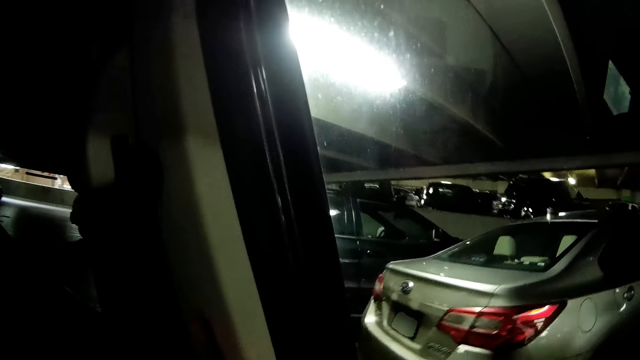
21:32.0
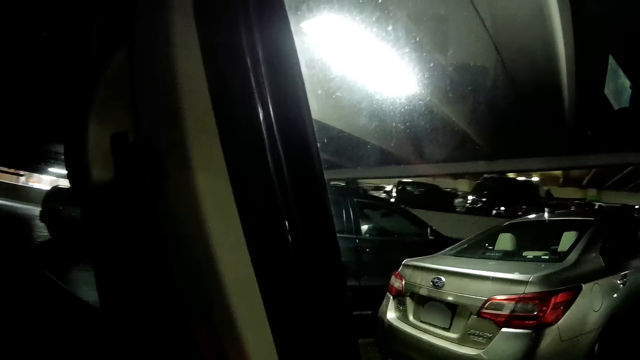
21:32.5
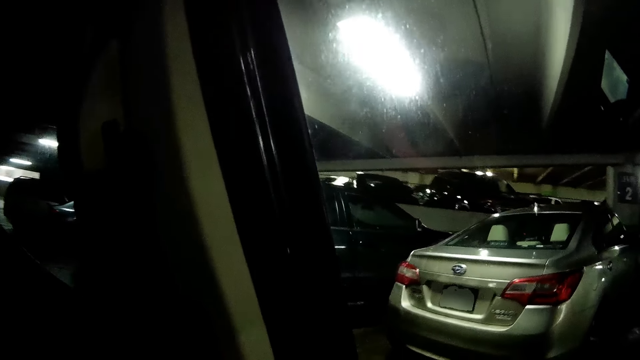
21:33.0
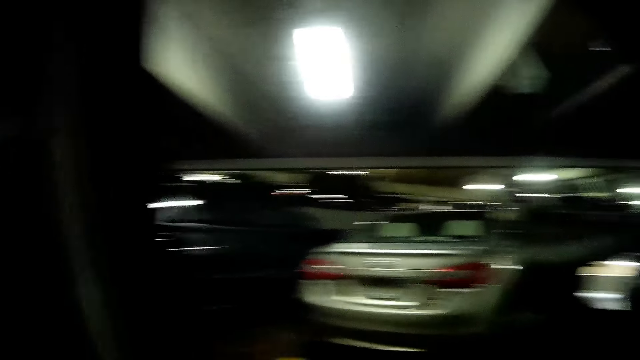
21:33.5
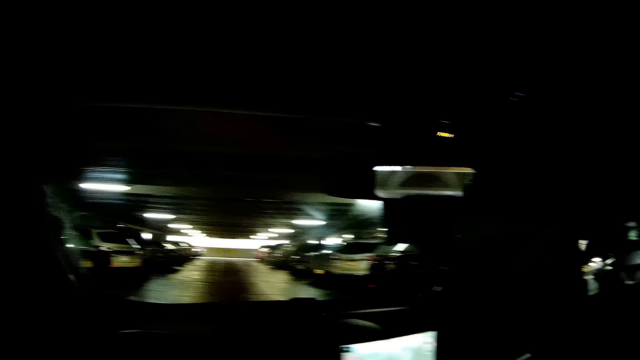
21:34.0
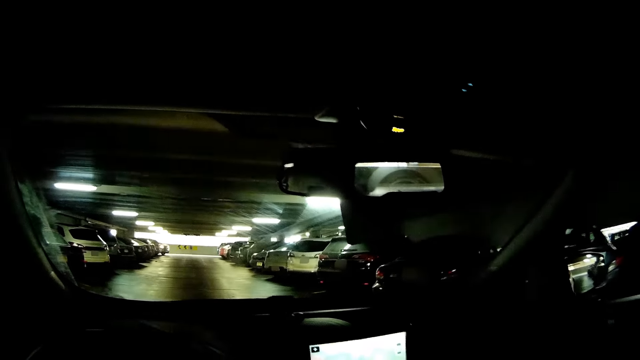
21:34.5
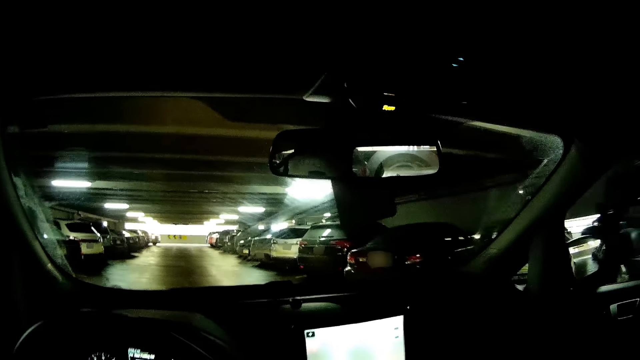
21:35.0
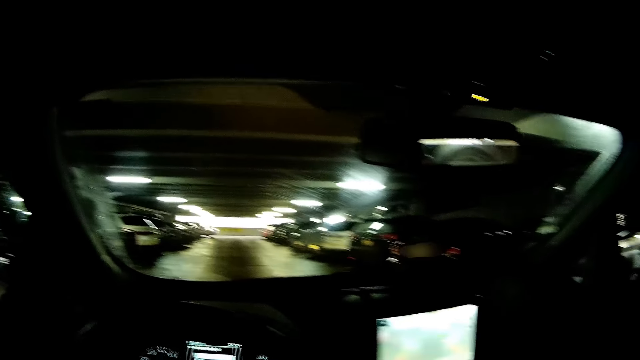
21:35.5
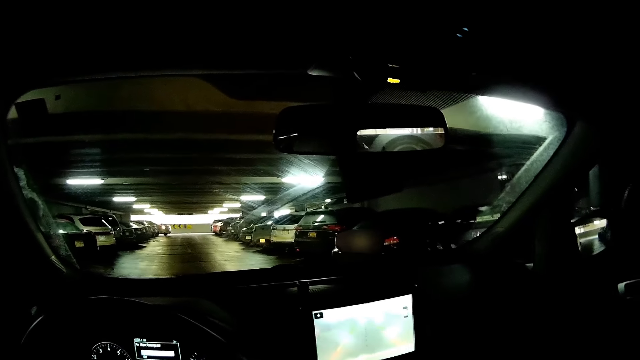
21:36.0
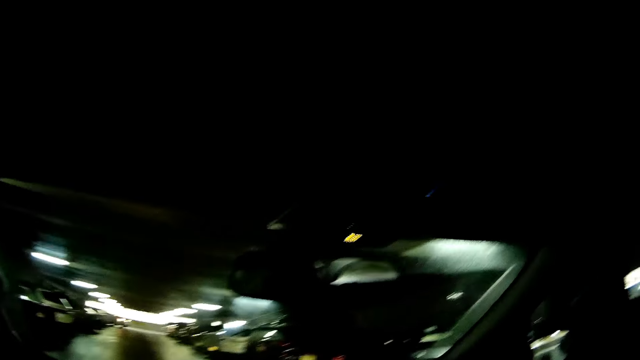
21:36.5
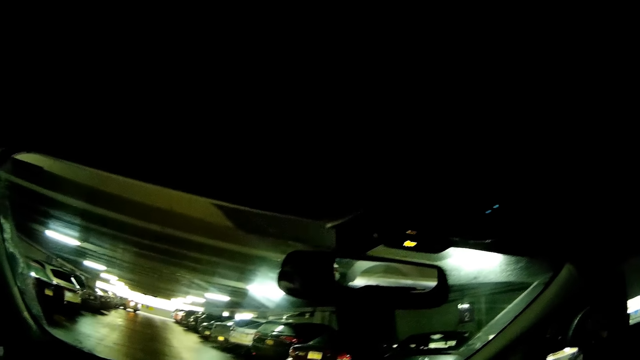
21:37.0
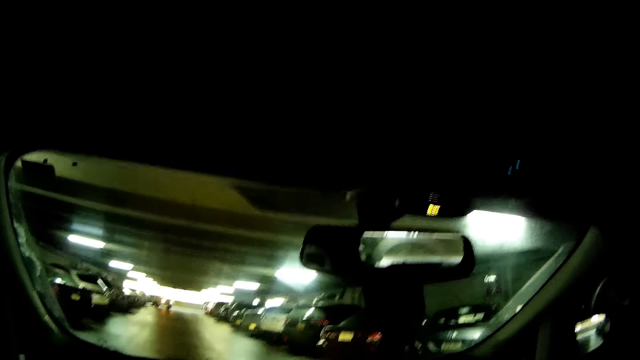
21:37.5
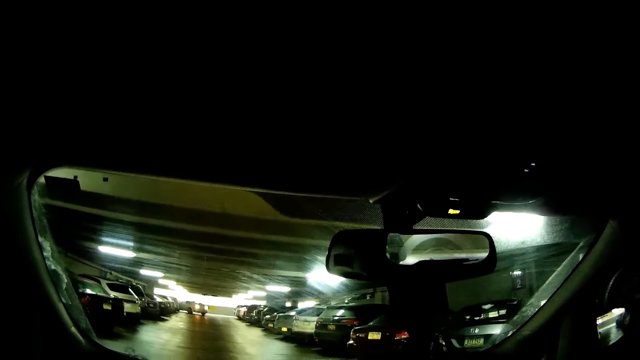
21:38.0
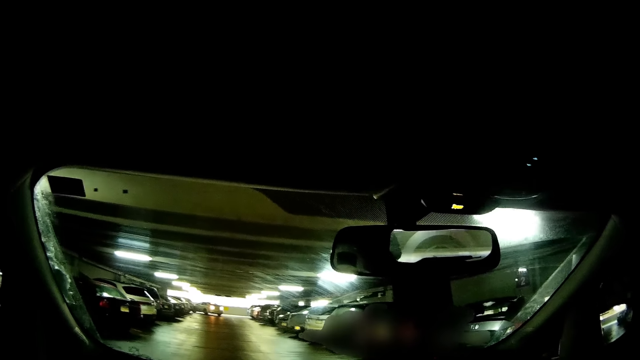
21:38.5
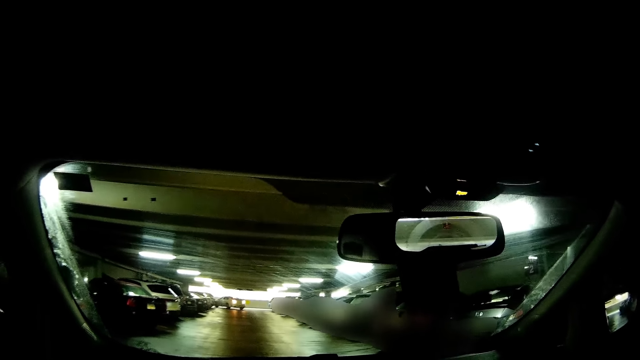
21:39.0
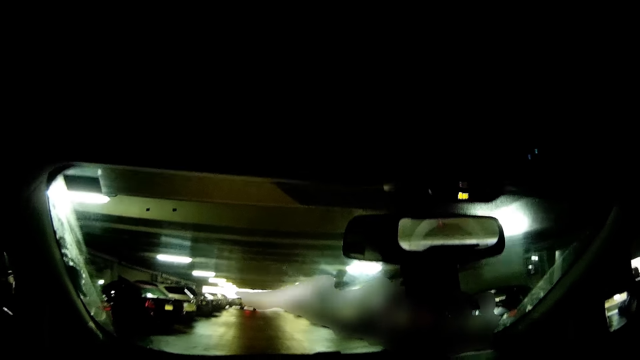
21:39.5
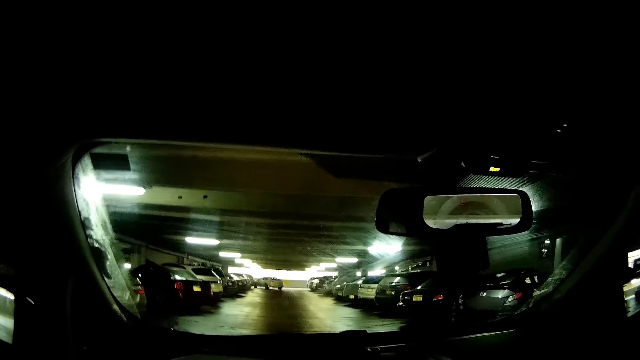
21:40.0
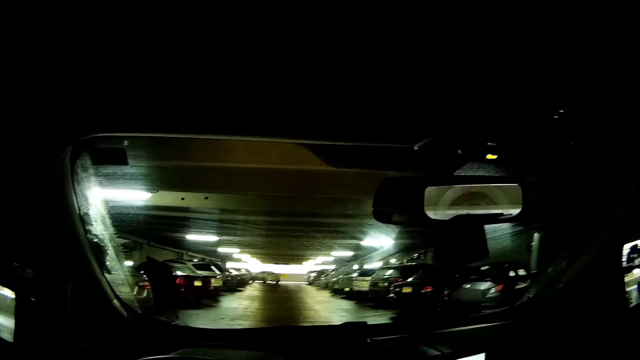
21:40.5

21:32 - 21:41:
The camera wearer drives the car in the garage.

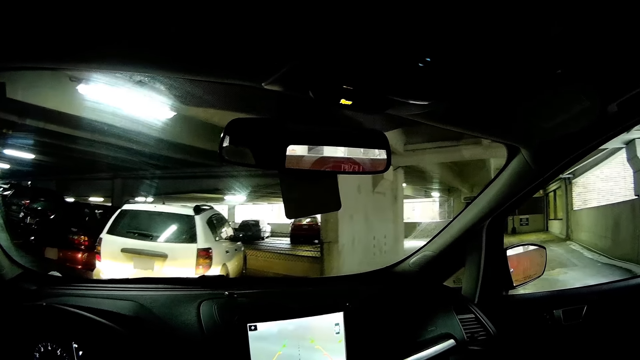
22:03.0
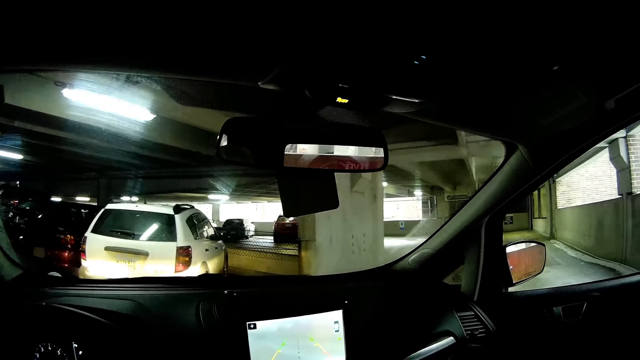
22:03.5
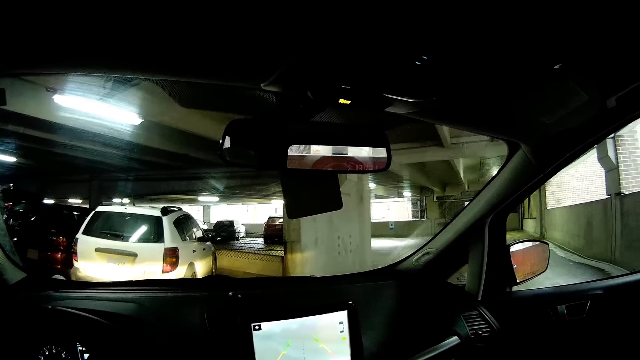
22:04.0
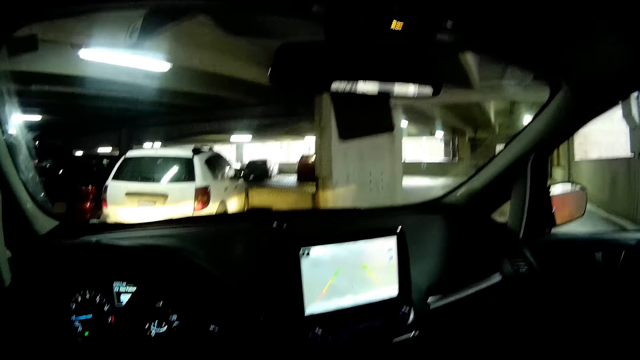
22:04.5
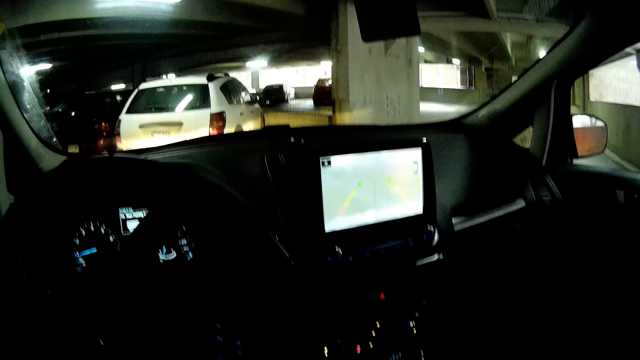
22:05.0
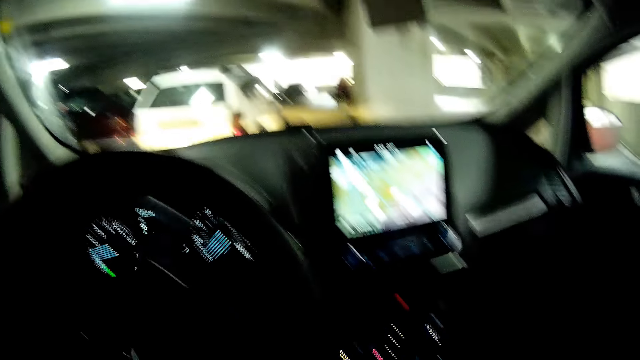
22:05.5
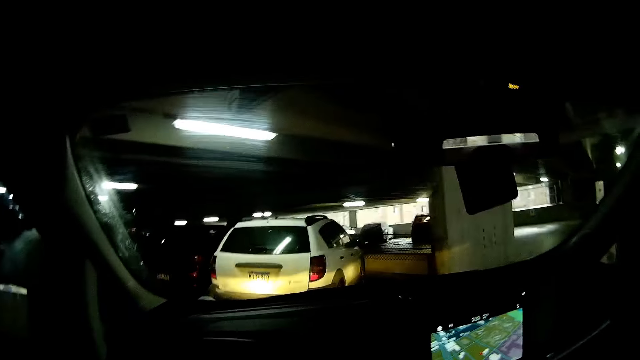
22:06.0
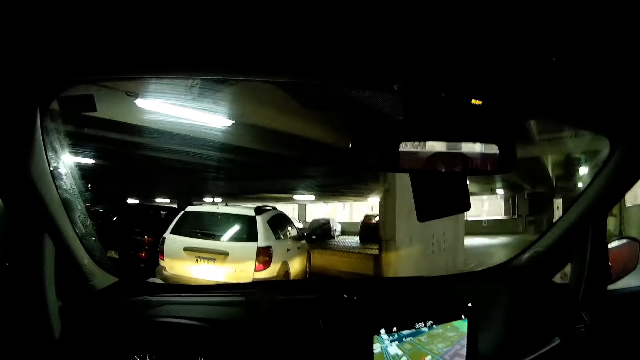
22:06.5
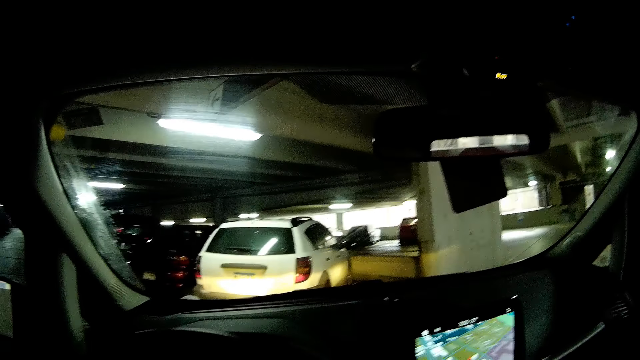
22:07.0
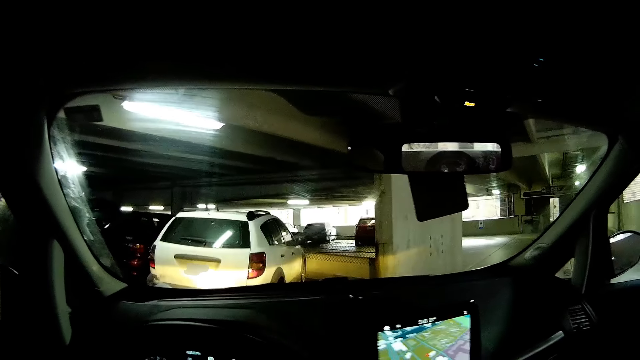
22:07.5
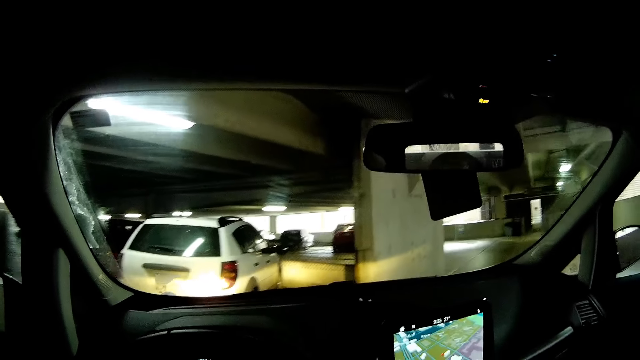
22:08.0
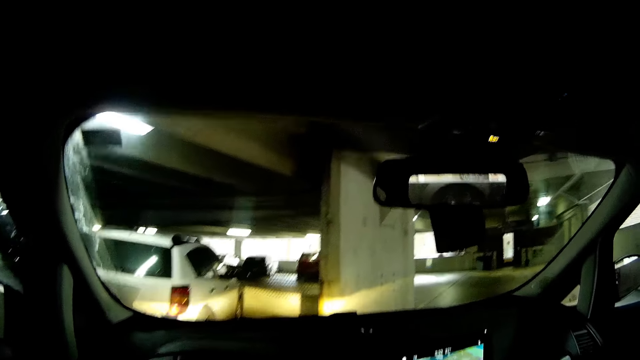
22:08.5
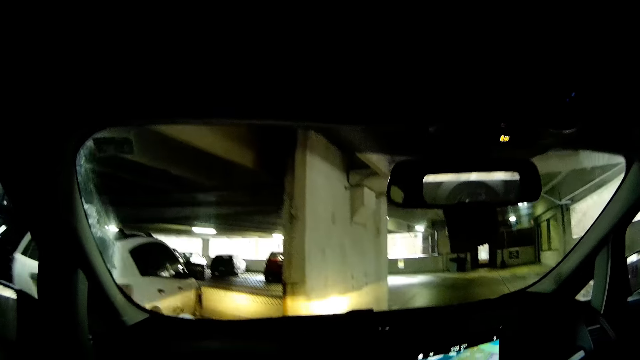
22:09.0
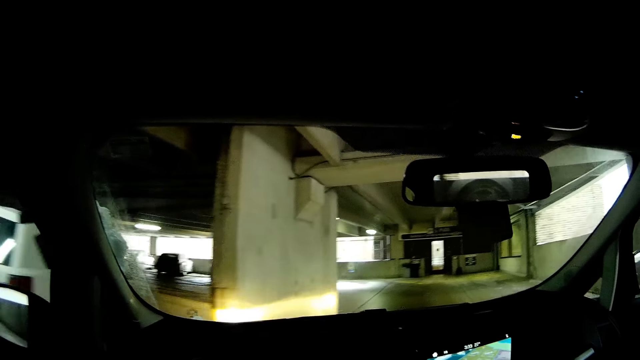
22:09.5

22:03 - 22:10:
The camera wearer drives the black car forward.

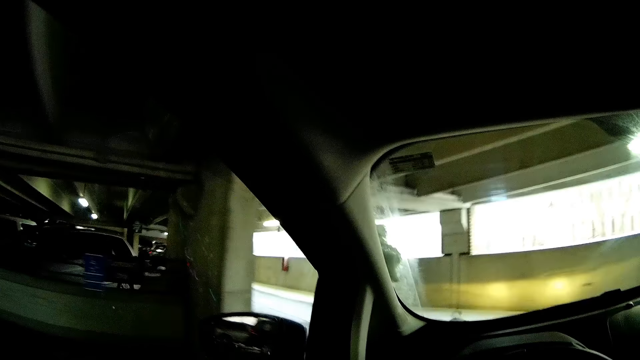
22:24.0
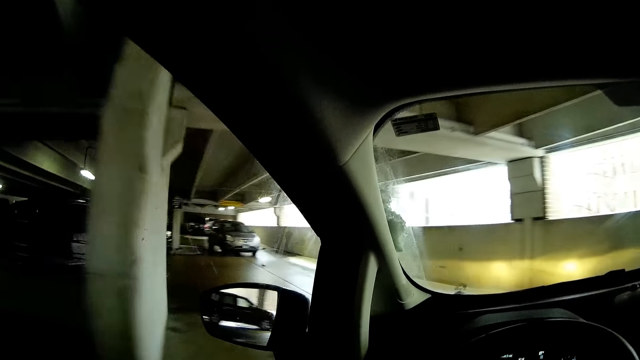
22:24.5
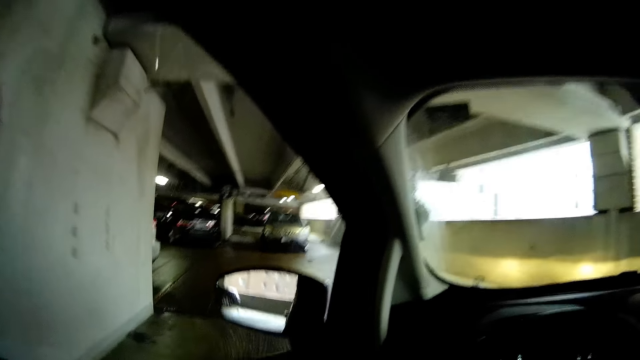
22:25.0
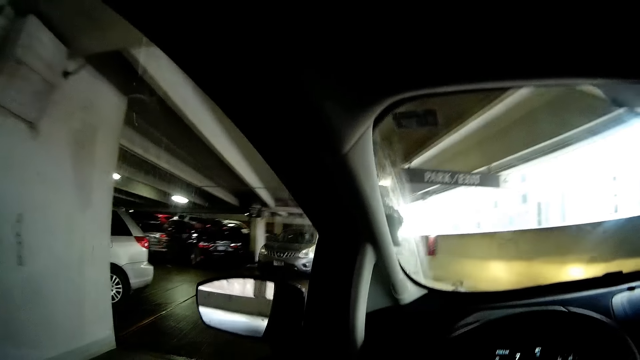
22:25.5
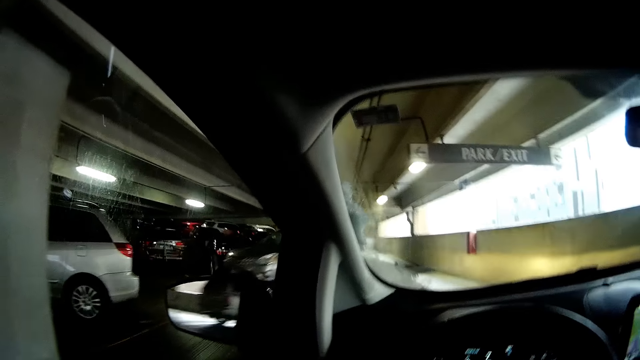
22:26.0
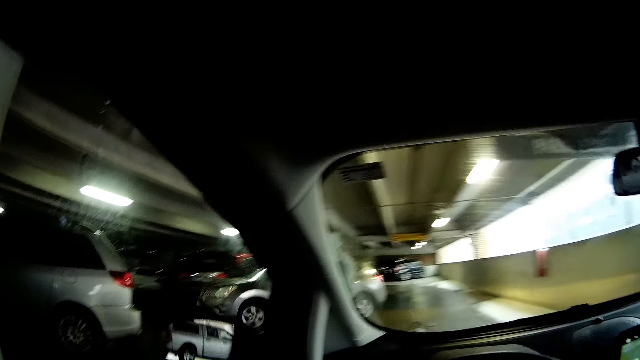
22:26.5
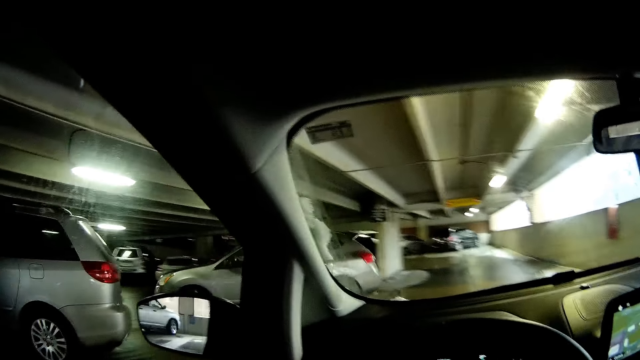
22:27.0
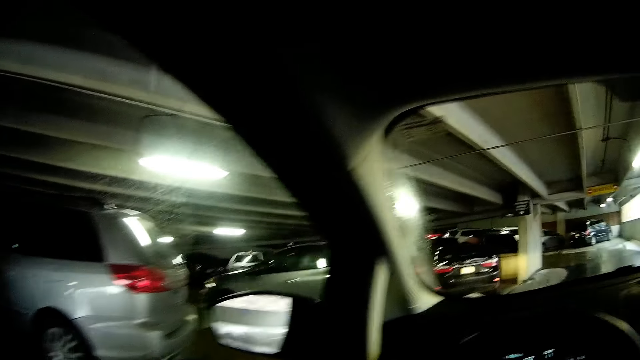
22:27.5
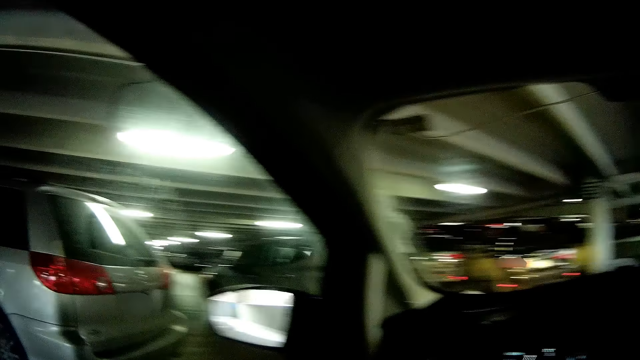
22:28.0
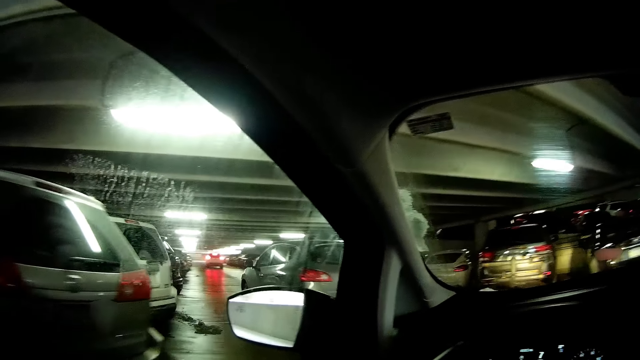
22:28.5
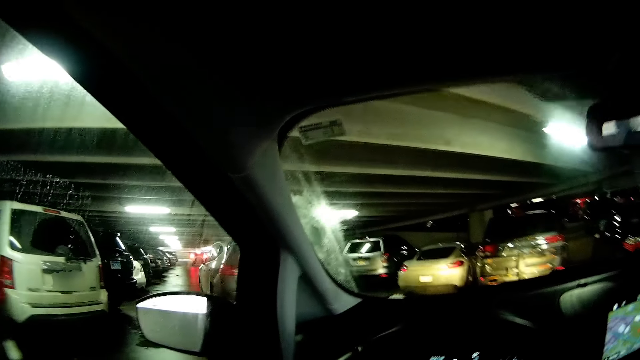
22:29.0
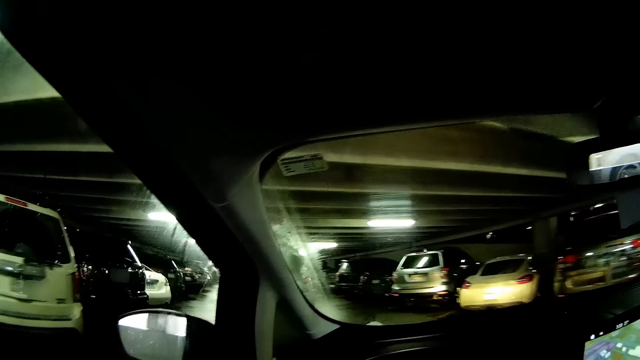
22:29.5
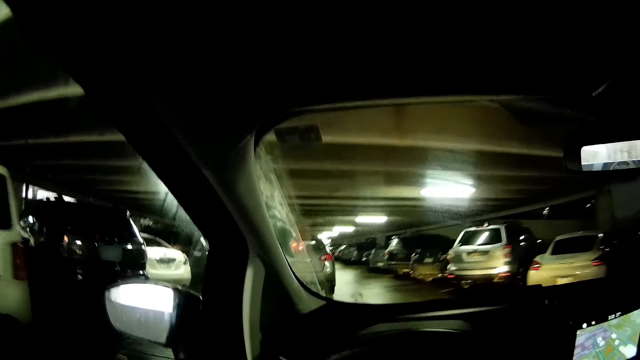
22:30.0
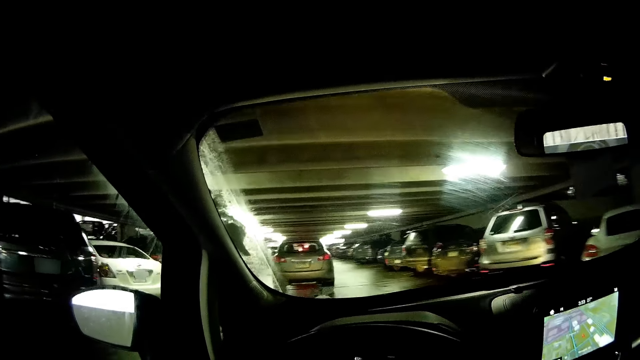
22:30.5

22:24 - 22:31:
A silver car drives in front of the camera wearer.
